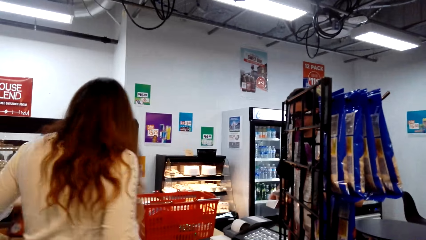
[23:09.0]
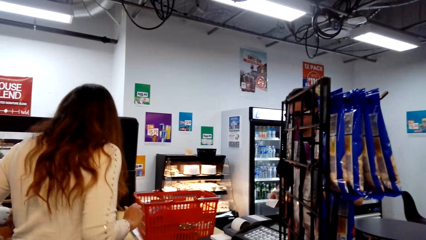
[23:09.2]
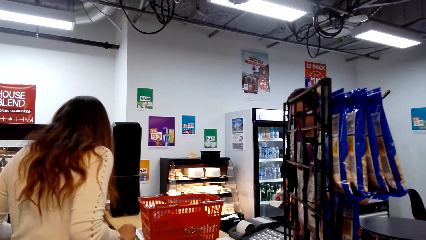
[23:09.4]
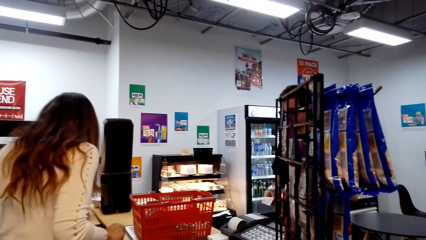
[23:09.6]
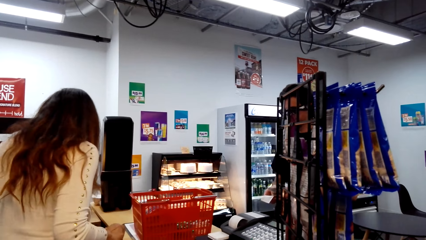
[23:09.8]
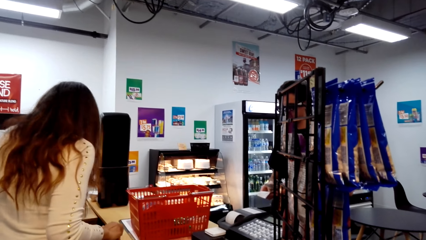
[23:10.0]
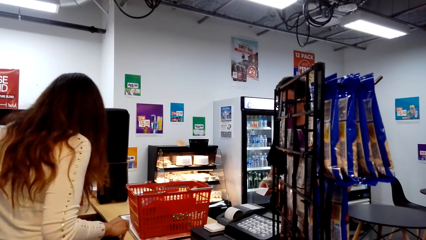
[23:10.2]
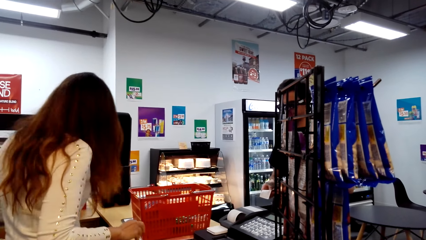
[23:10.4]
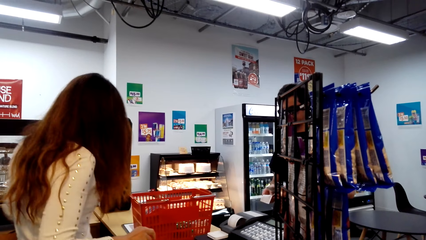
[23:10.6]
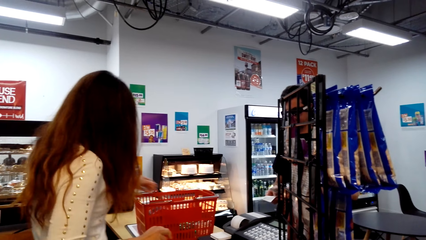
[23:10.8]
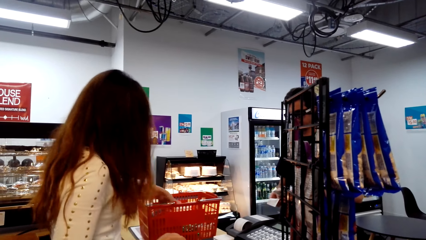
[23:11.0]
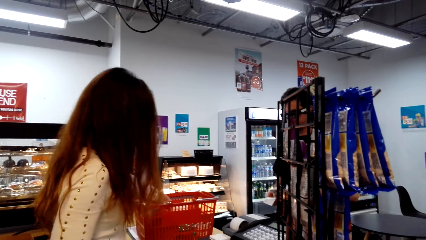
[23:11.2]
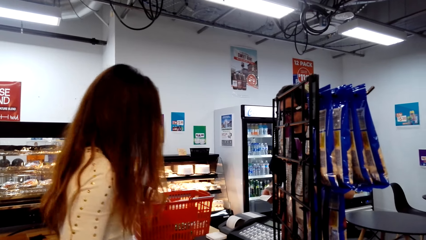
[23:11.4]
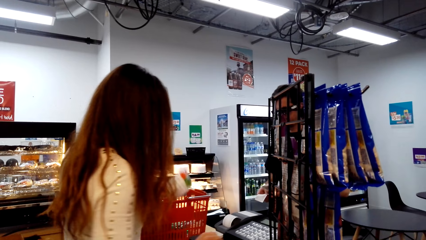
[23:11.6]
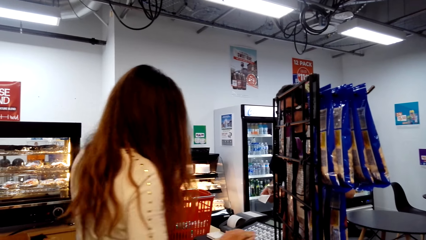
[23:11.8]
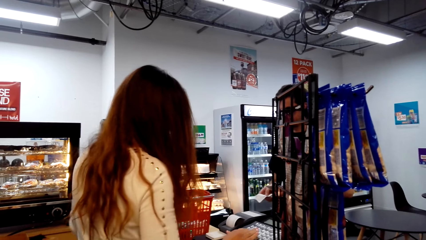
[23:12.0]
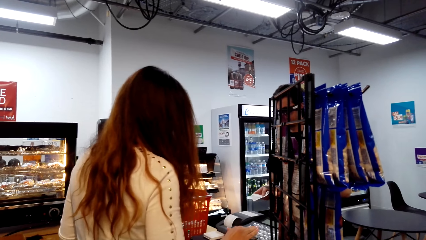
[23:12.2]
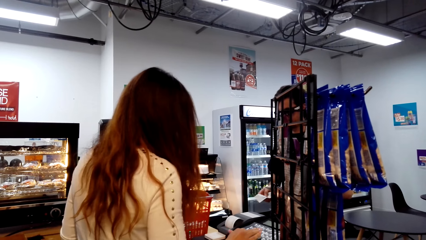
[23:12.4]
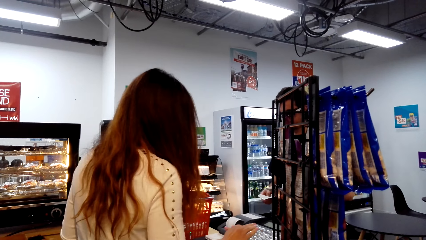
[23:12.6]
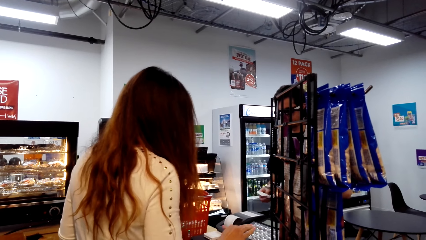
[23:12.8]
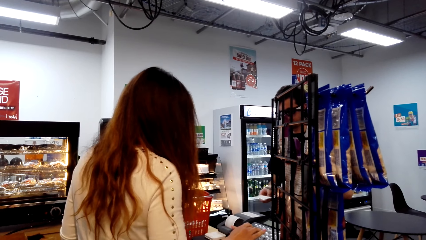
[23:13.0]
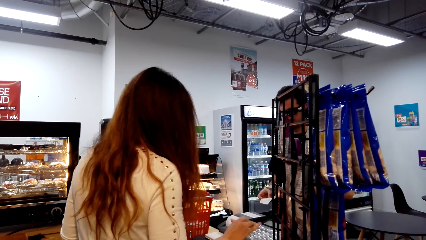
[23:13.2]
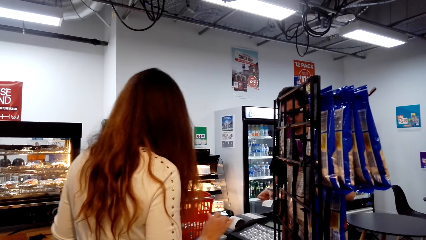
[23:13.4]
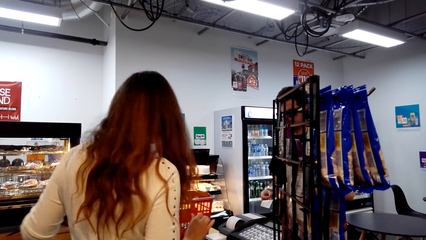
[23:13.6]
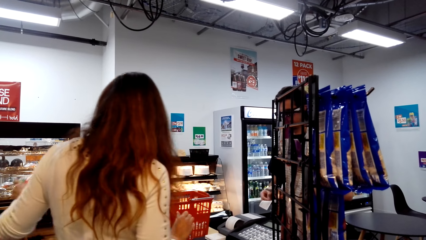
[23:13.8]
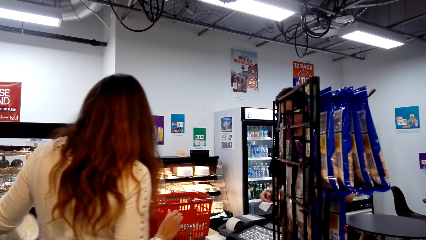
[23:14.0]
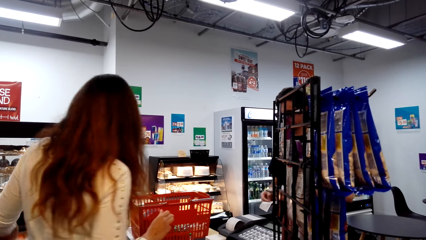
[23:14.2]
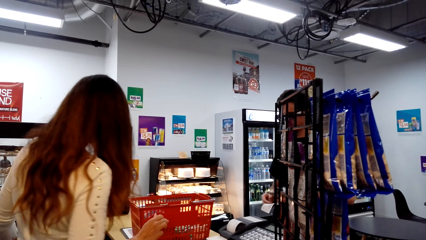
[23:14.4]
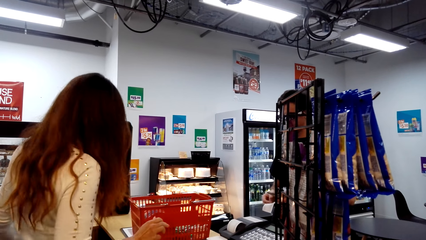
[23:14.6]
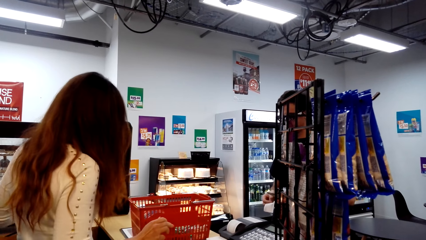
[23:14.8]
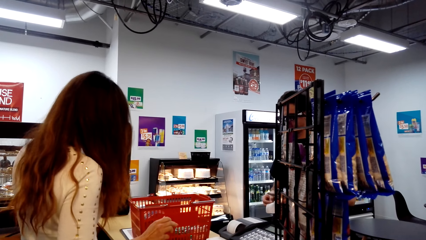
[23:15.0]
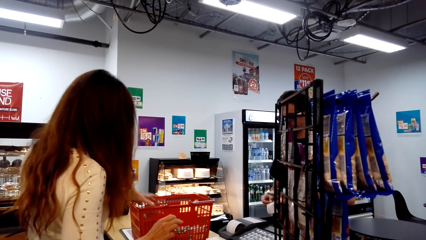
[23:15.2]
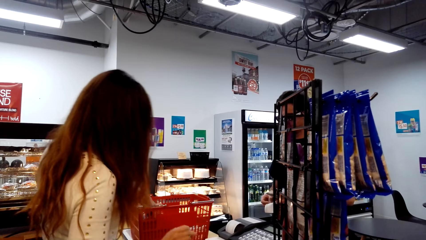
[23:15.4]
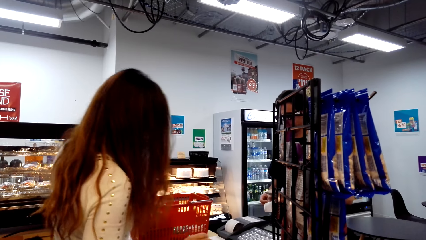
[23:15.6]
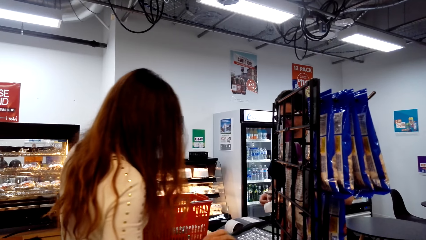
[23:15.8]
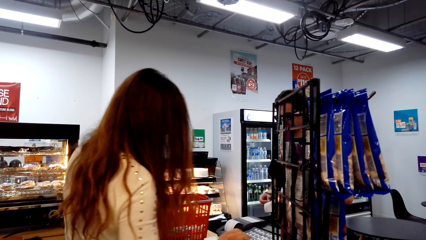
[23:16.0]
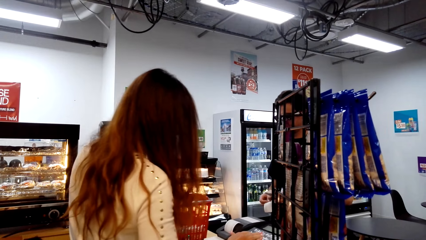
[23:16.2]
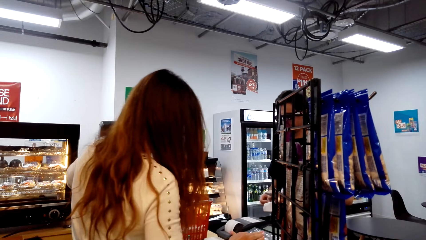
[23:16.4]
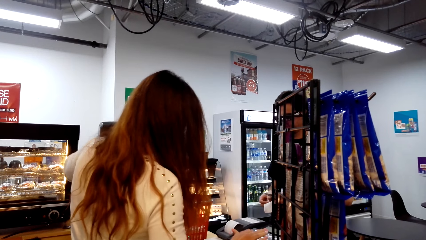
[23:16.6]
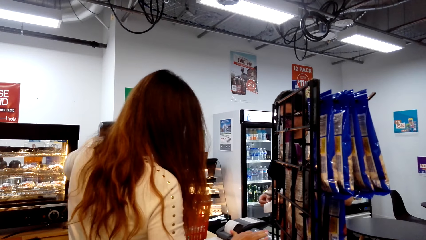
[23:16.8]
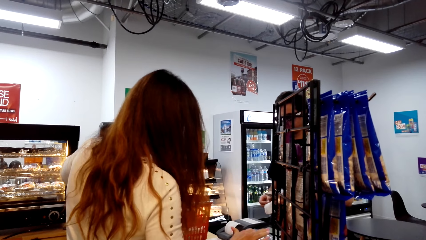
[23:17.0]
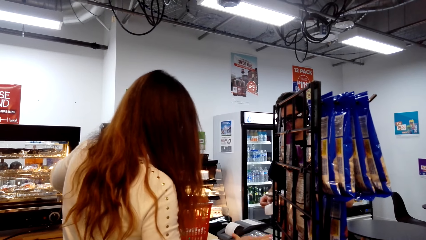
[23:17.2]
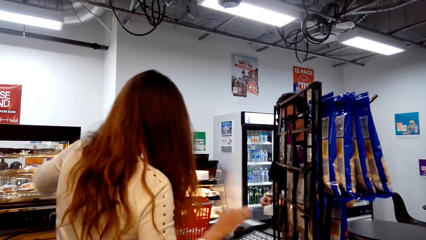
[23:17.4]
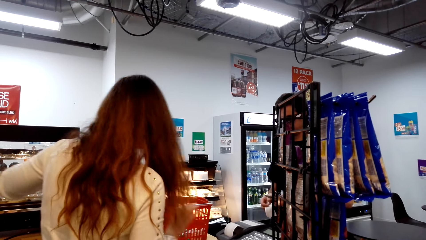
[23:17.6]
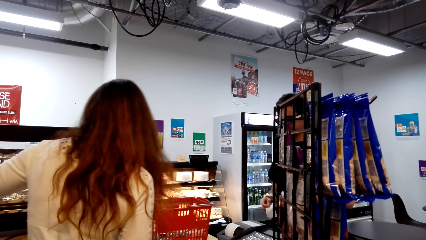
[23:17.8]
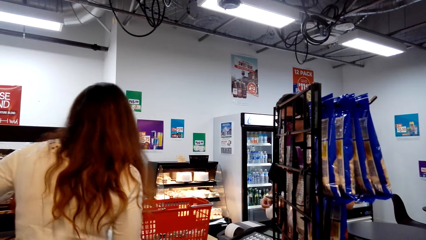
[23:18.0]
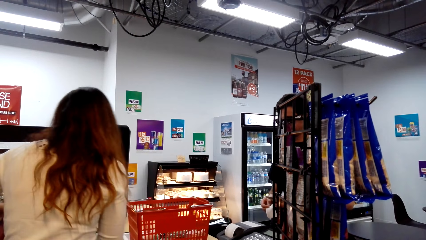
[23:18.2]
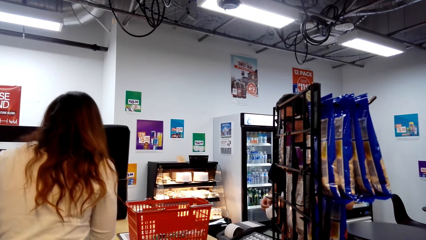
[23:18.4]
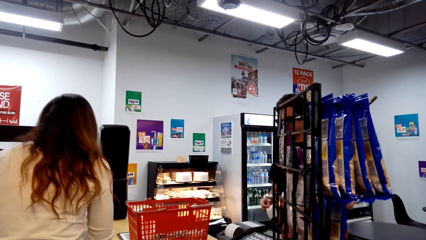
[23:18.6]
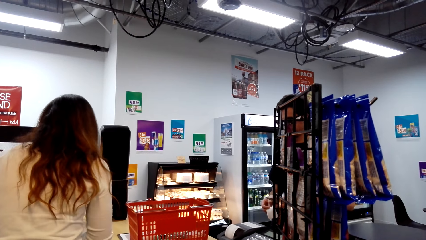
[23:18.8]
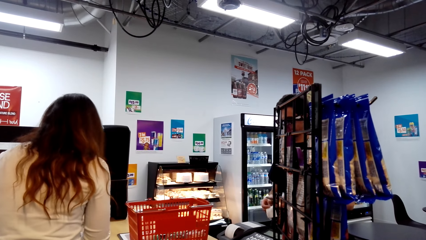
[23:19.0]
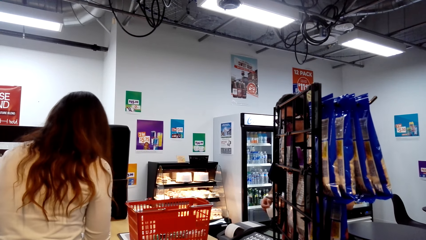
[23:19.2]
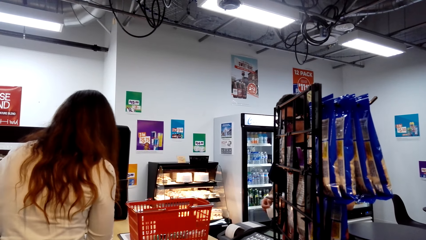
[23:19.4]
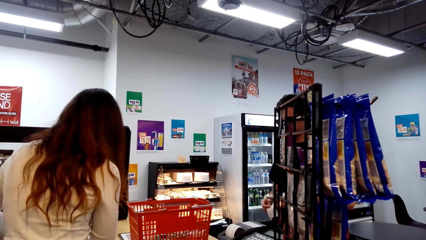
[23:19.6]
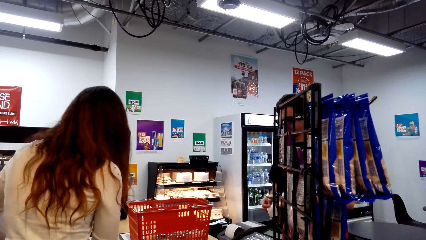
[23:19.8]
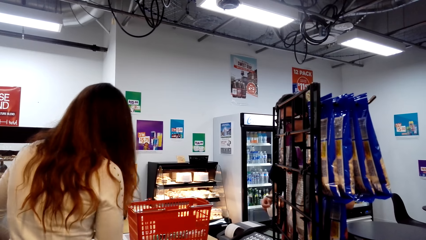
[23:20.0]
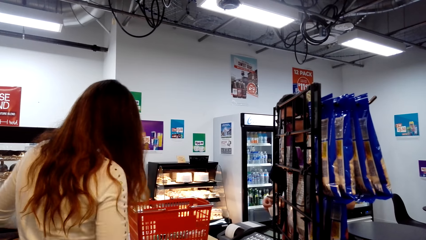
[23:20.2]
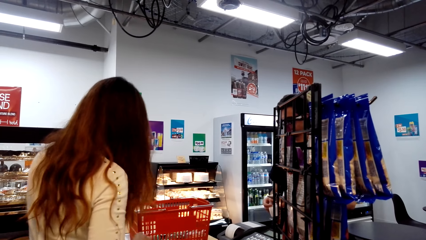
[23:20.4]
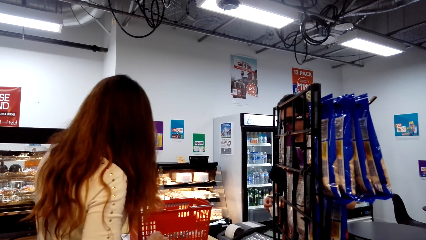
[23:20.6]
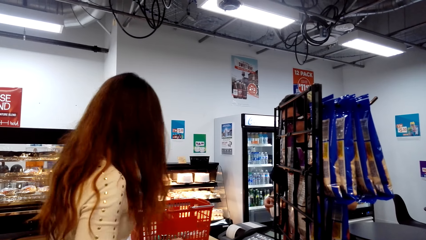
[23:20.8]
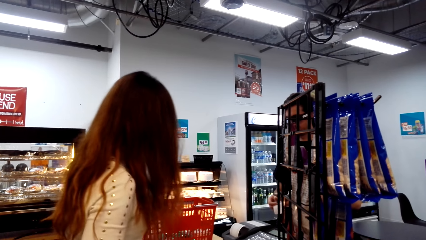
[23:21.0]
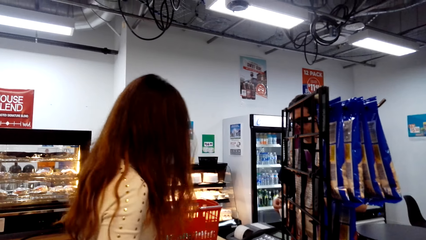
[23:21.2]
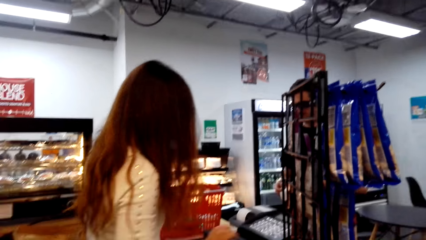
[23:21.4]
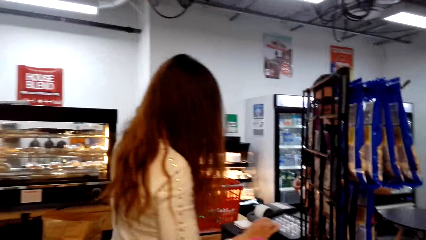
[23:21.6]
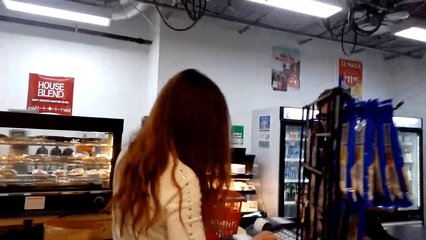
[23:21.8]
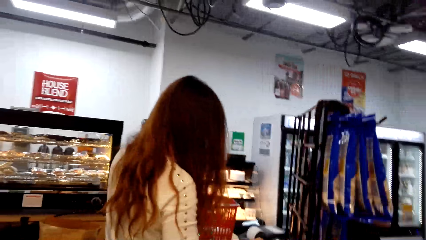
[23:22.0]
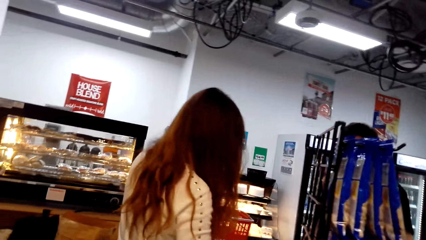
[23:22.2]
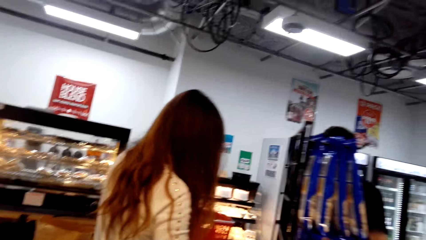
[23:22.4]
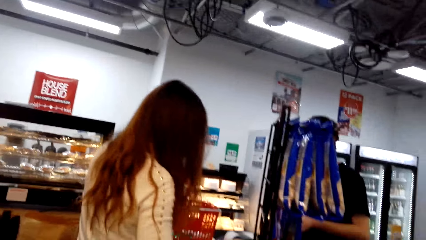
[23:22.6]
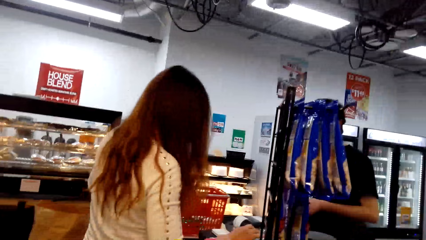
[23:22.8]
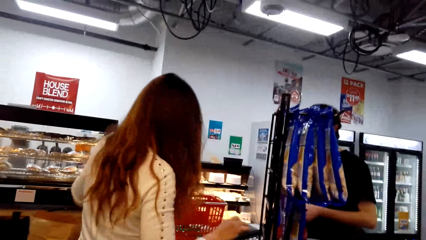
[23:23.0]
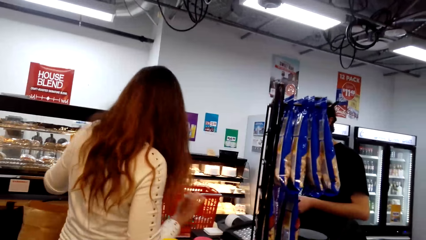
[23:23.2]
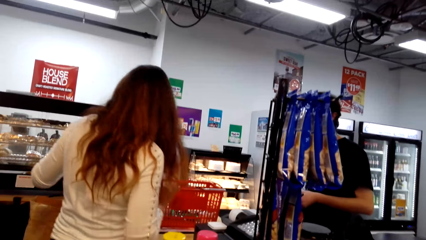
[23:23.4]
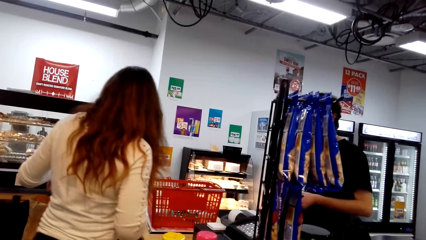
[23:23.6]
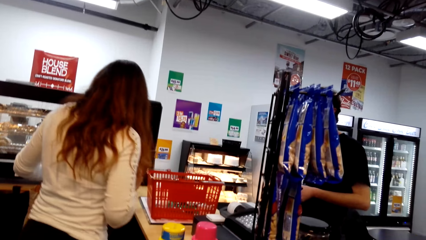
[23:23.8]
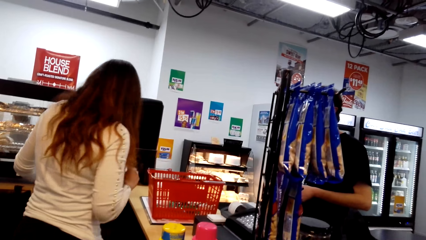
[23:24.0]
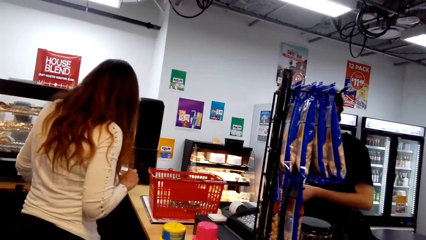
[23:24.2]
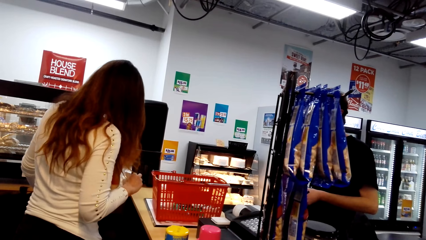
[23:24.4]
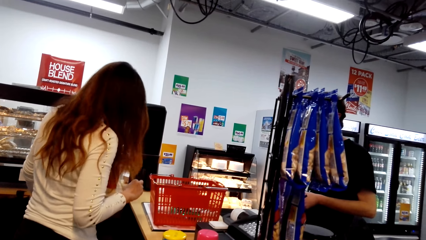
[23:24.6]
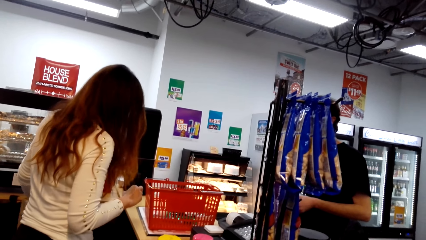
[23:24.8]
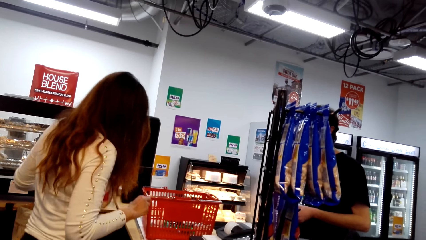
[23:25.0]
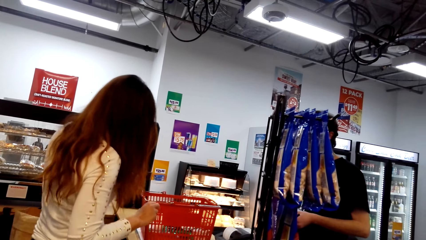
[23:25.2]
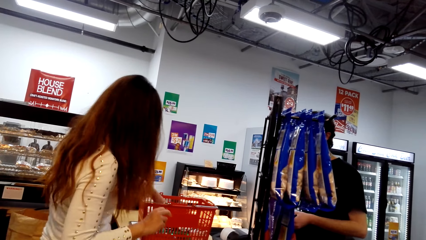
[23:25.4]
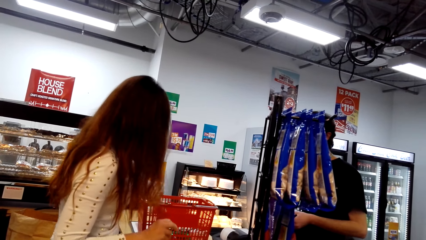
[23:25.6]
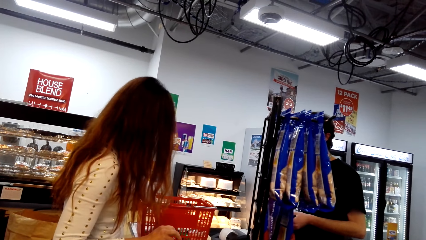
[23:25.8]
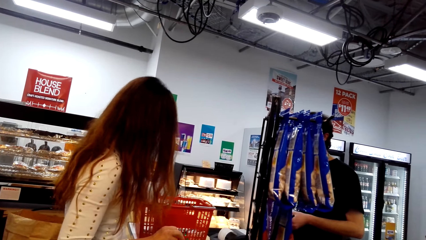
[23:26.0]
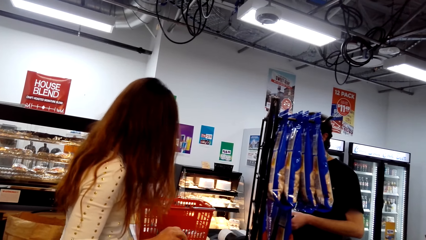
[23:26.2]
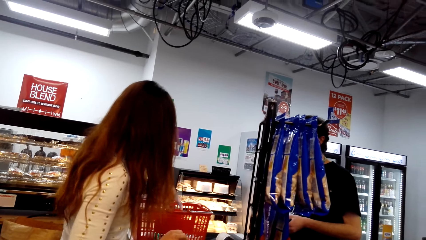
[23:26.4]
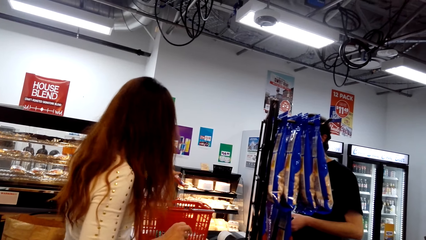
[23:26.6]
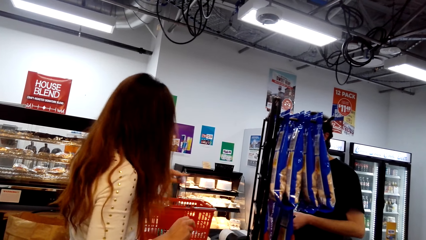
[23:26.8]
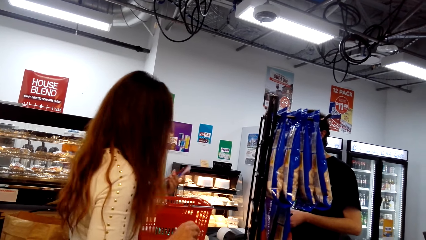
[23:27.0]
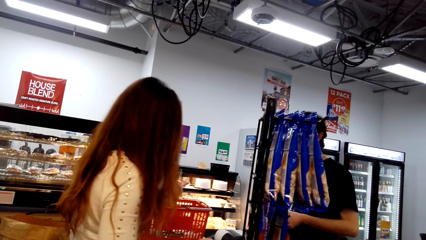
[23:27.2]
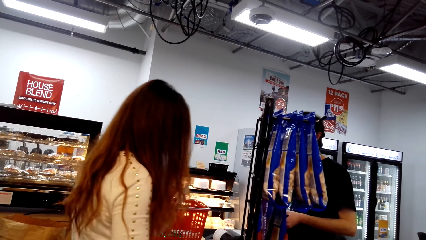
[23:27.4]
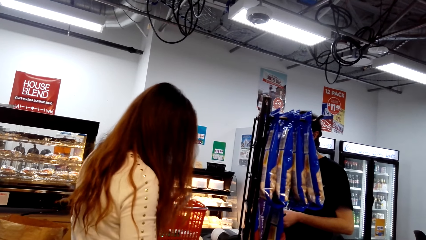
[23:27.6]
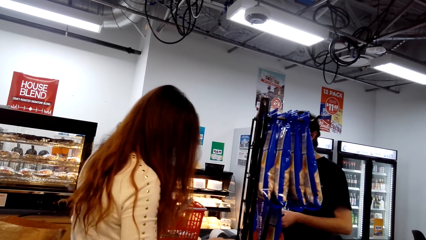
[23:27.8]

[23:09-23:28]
A lady packs the packet of something in a shopping bag. The lady picks a packet of something, presses the machine, accounts for the packet of something and packs the packet of something in a shopping bag. The lady picks an object. The lady touches in the basket. The lady accounts for the object, presses the machine and packs the object in a shopping bag. The lady picks an object, accounts for the object, presses the machine and packs the object in a shopping bag. The lady picks an object.
